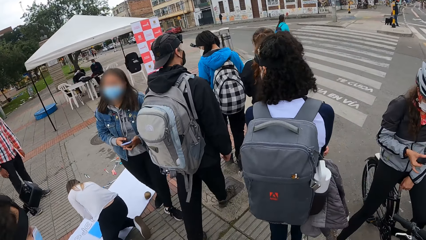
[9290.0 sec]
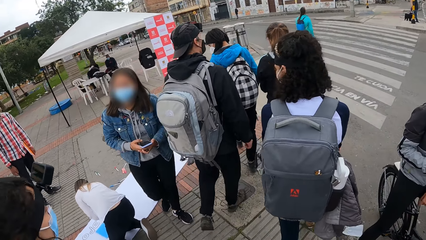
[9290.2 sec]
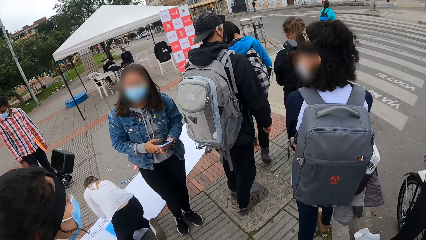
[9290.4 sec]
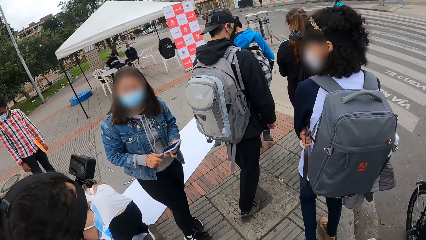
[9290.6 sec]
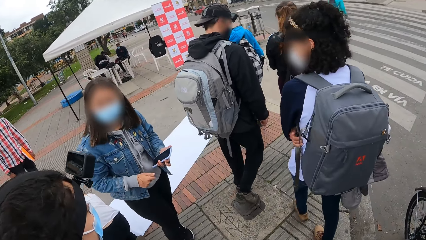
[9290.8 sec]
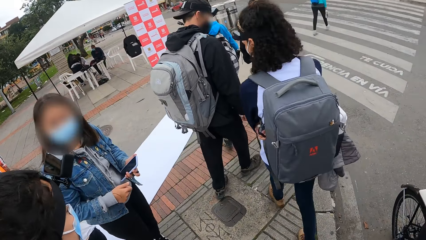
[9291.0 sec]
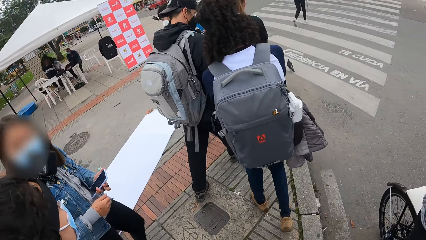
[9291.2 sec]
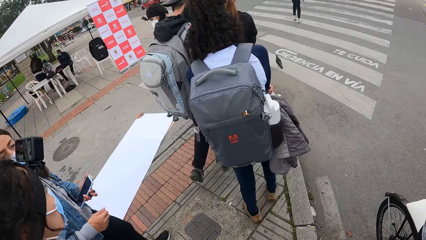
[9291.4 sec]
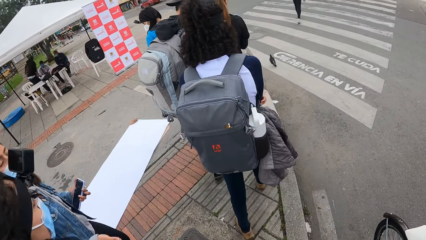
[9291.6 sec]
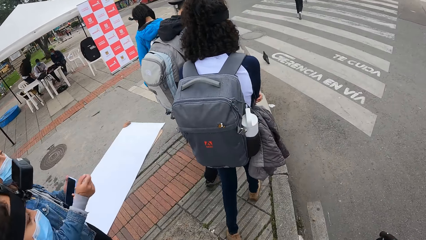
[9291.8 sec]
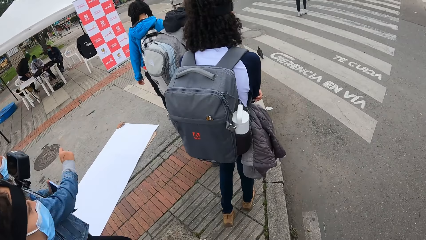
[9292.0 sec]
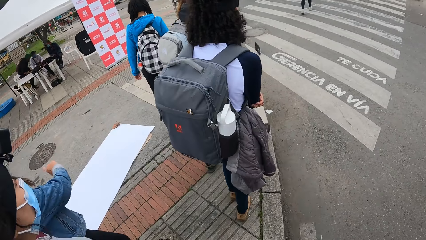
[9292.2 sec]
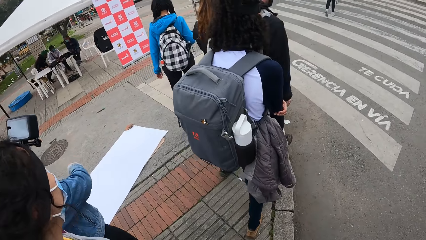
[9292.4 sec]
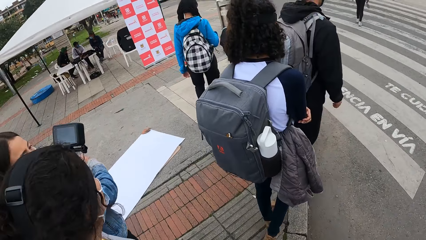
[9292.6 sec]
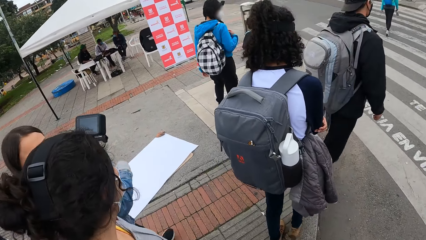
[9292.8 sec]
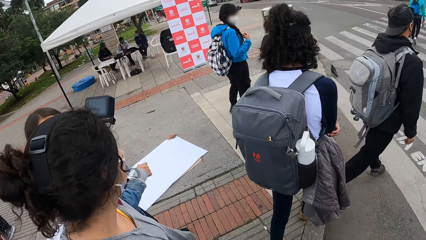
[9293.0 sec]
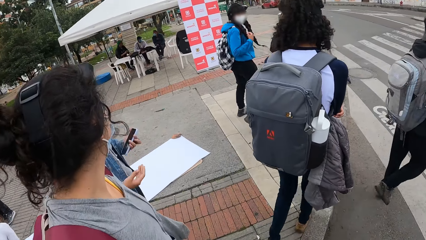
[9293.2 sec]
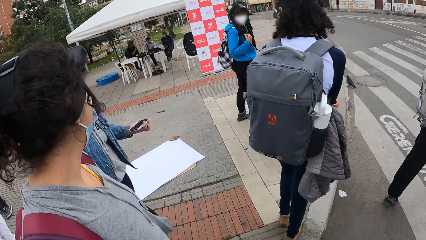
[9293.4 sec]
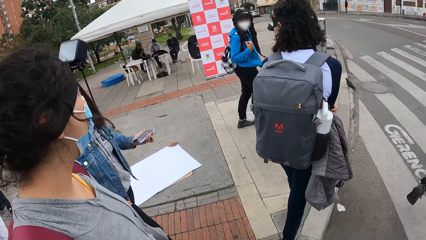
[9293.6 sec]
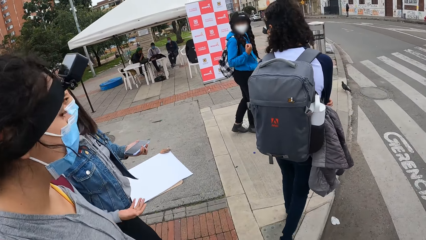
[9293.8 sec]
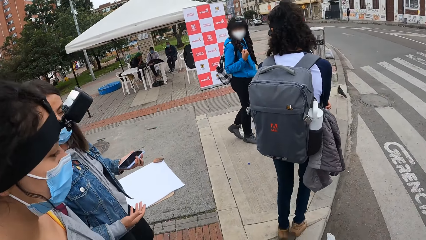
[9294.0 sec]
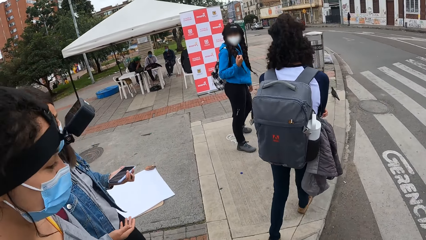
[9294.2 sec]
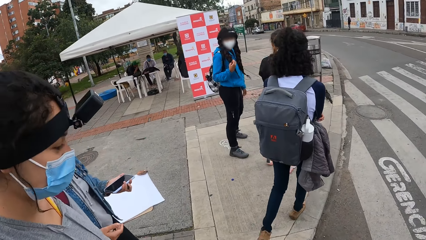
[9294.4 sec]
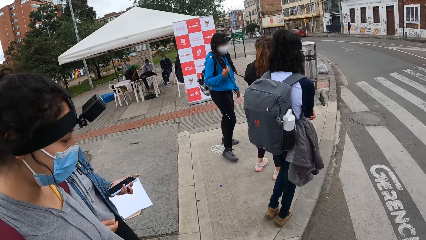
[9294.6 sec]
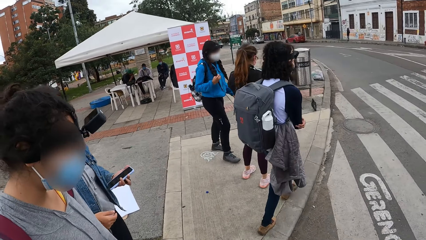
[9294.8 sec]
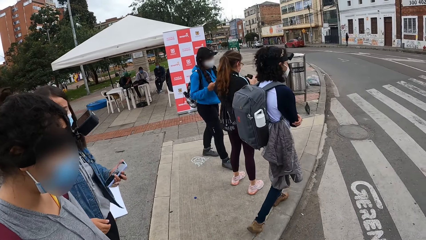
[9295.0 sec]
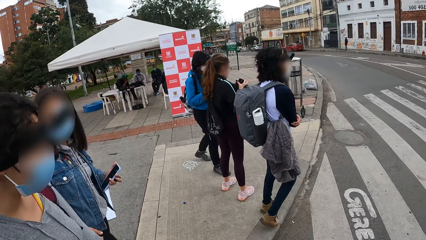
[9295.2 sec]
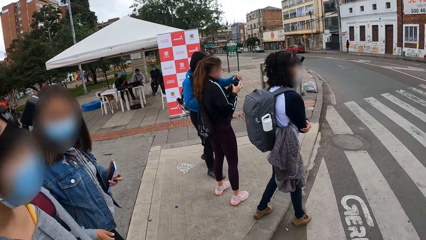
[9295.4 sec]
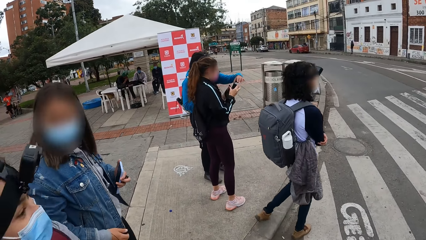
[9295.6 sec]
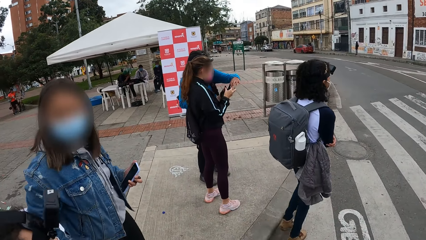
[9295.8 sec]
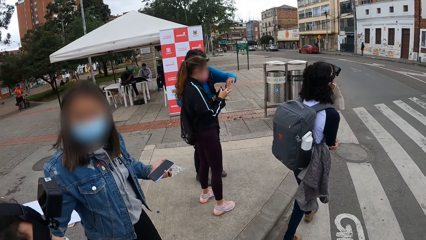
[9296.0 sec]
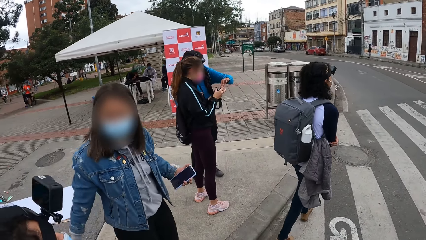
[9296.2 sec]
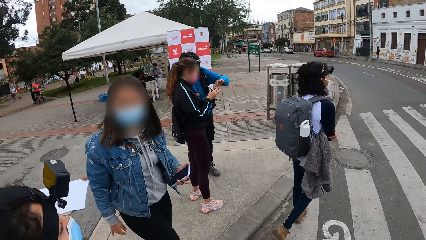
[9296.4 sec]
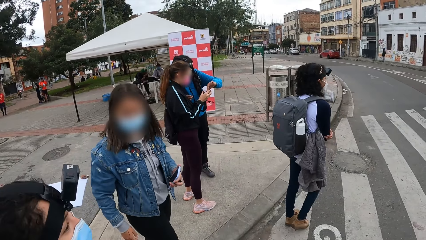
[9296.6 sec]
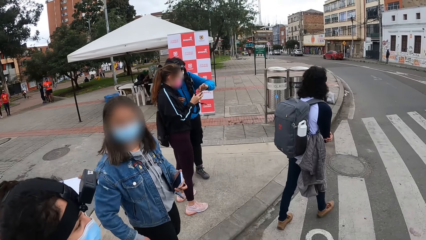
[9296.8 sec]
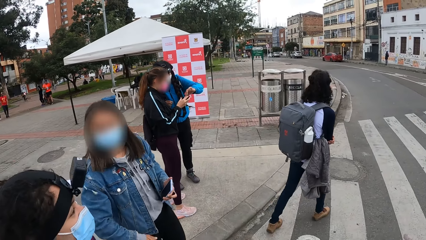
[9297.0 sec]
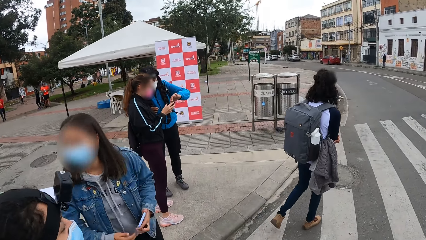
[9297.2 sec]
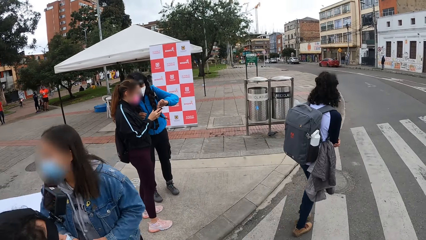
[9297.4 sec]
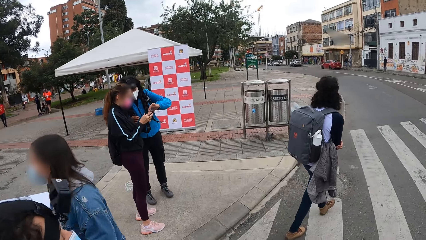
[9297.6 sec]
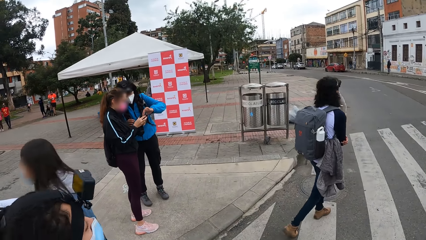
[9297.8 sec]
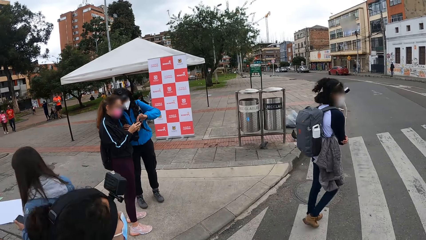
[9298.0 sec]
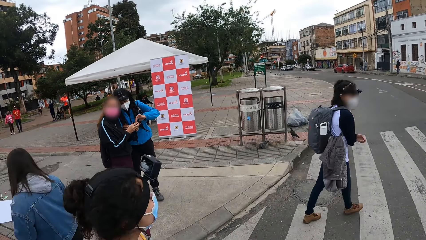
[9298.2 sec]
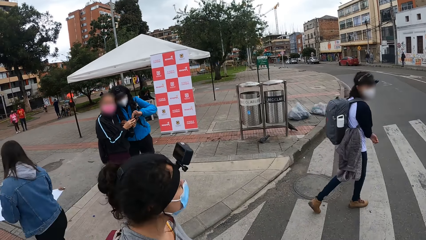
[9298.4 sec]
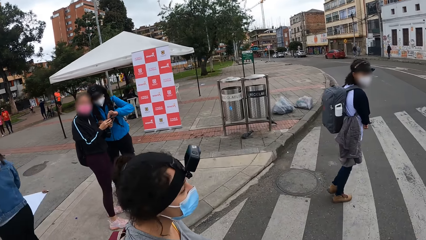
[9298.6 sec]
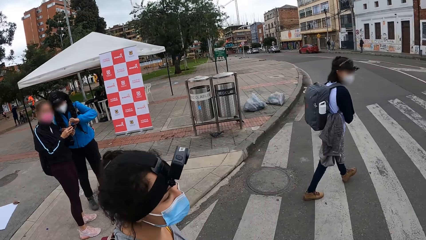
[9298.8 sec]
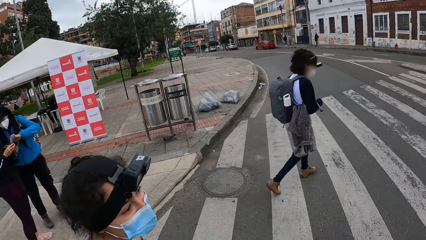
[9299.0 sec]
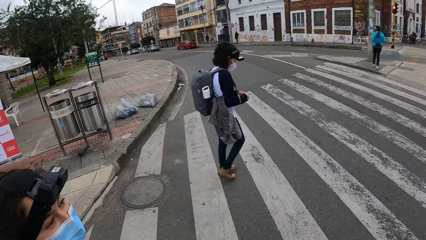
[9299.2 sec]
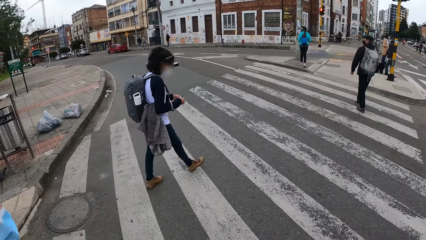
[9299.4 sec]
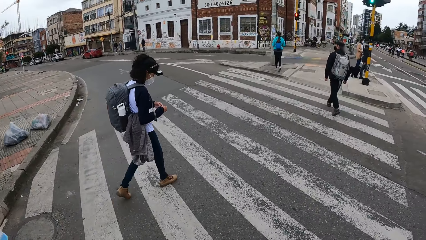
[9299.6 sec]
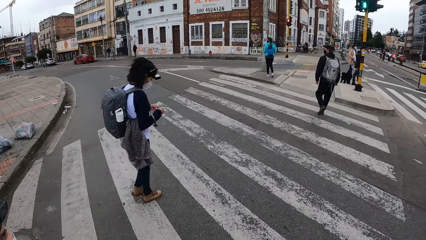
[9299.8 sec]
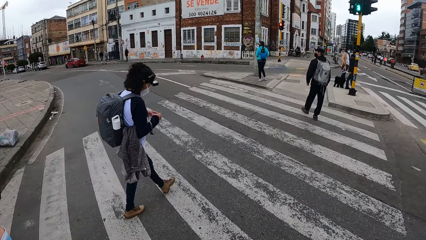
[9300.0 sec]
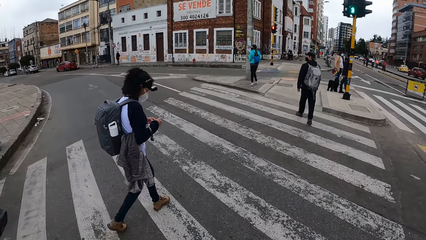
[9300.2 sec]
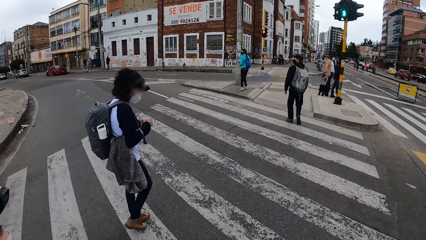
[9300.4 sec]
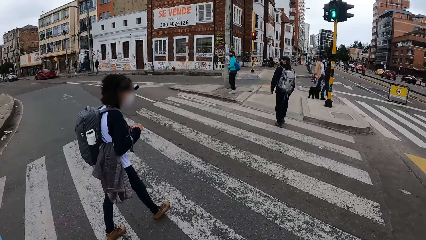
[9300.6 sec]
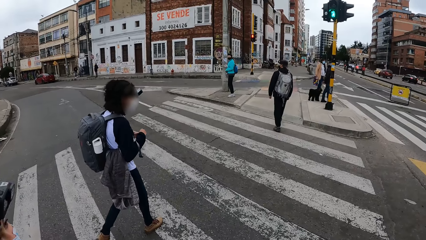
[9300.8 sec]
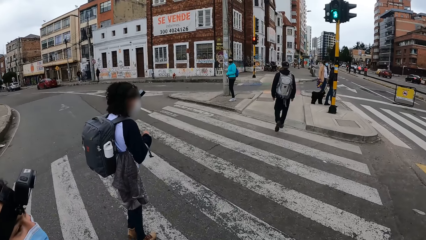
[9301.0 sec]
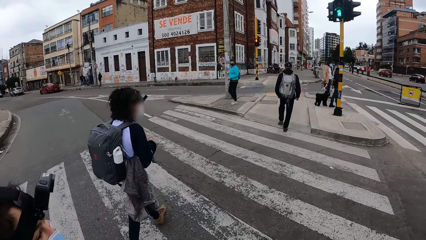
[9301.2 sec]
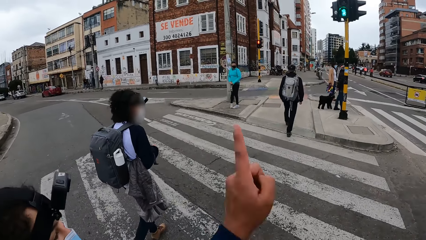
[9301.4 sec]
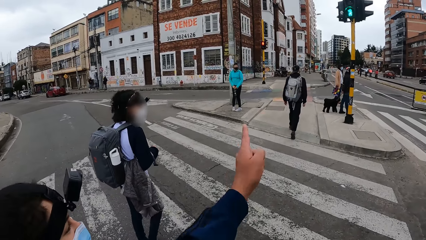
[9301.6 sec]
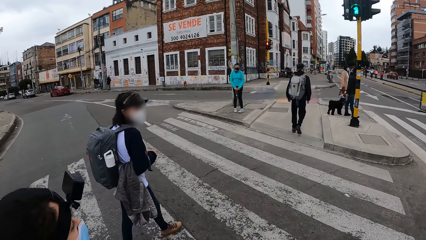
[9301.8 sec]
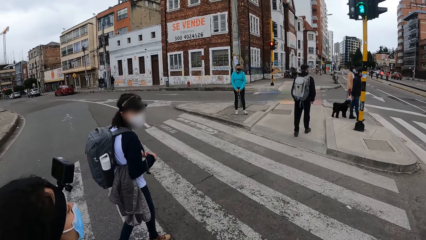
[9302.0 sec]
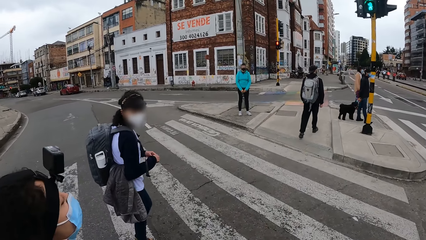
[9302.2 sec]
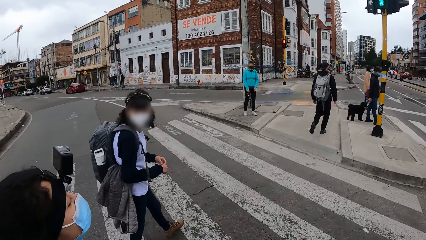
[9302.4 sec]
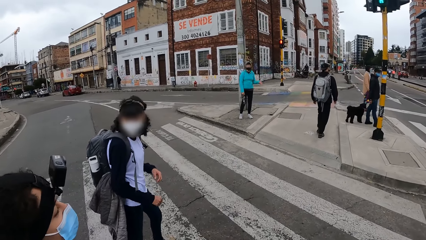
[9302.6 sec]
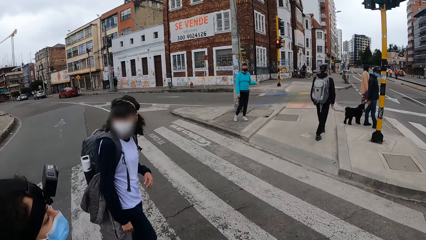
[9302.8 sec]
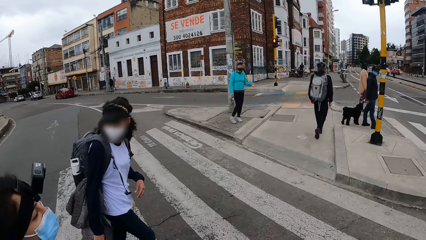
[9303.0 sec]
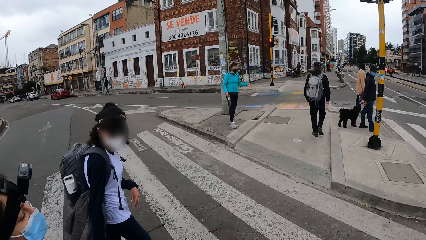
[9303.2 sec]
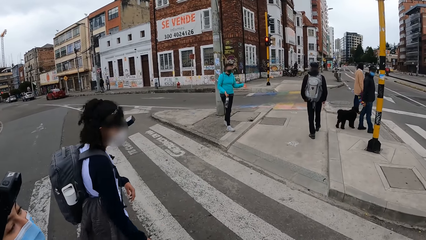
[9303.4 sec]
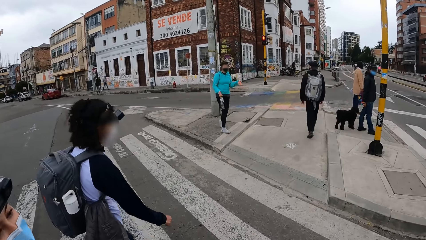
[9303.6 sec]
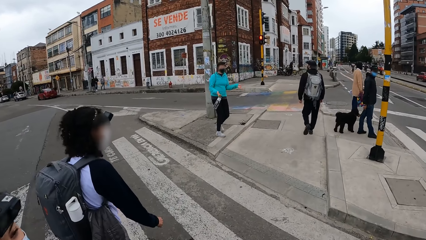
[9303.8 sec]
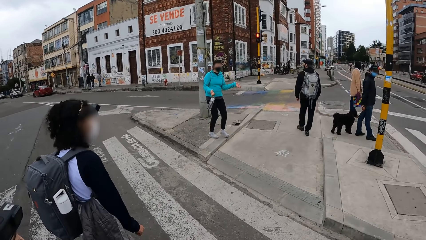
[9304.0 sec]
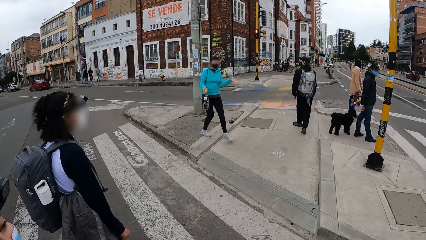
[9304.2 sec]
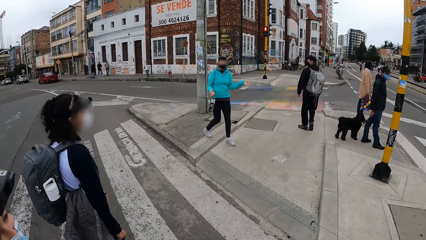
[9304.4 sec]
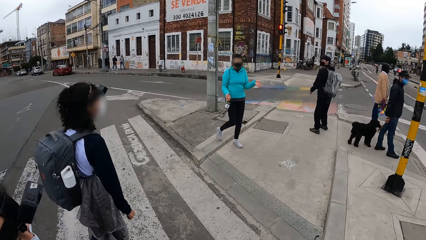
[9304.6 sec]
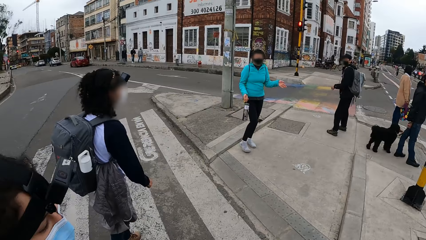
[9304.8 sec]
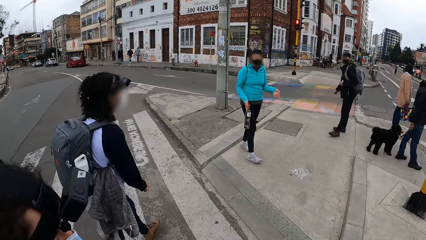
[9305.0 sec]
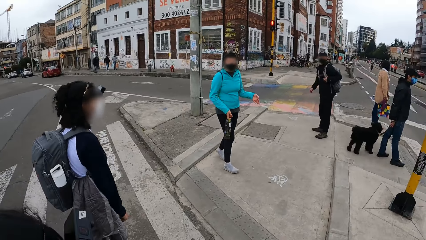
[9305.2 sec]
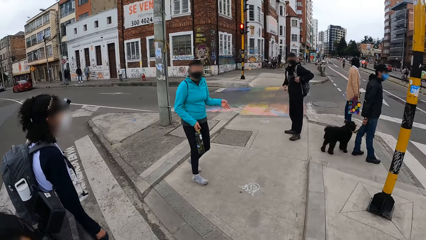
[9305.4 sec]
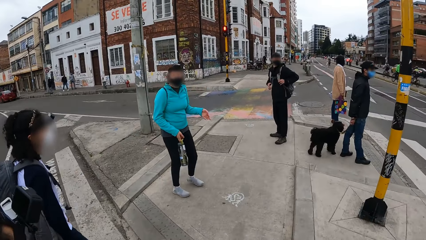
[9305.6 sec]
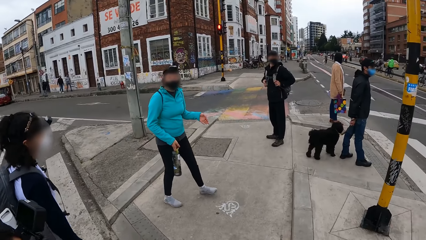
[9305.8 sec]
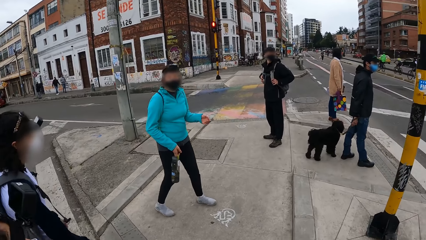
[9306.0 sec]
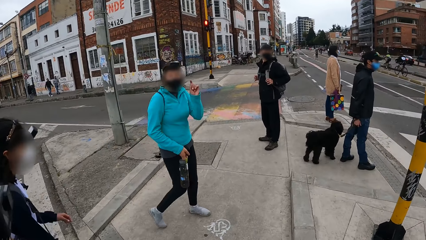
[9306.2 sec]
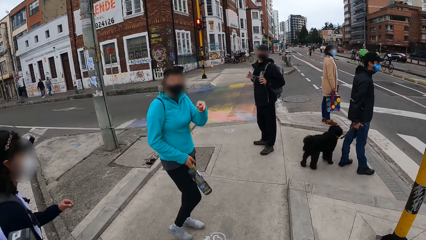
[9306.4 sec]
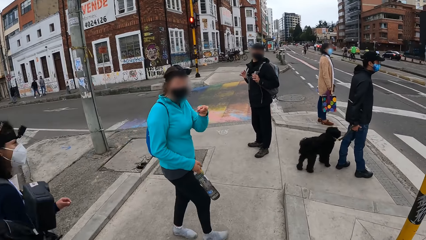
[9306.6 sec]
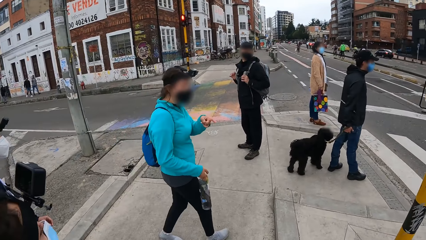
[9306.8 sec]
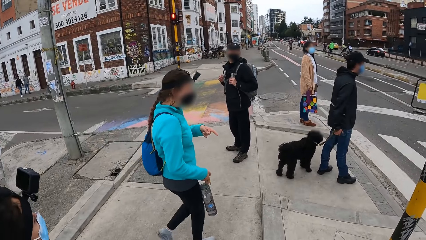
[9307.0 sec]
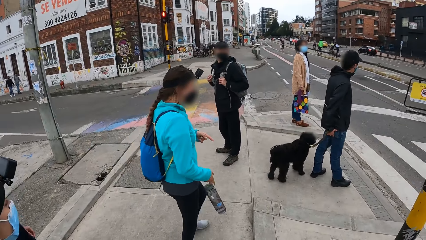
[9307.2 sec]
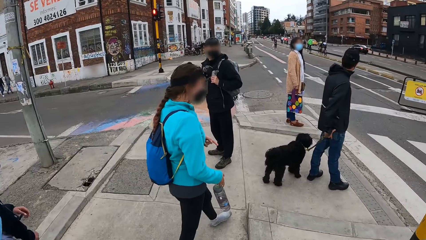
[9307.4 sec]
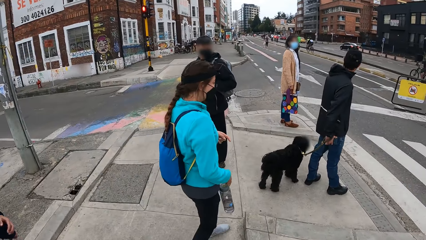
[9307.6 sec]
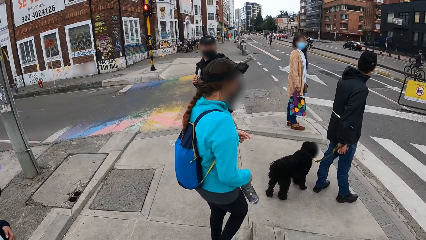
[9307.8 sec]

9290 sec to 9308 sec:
A woman interacts with another woman. The camera wearer interacts with the first woman. A third woman interacts with the camera wearer.
